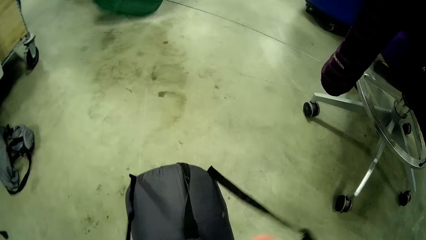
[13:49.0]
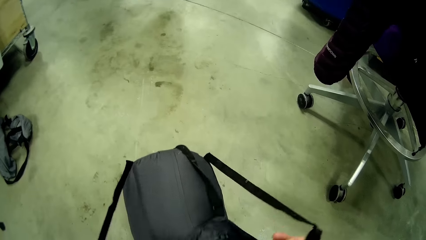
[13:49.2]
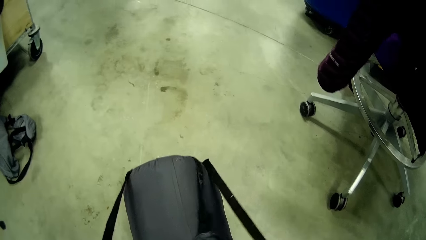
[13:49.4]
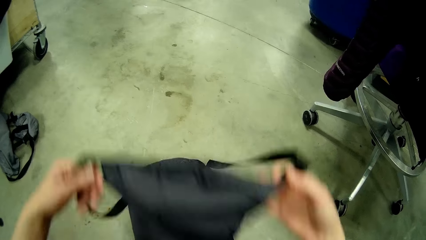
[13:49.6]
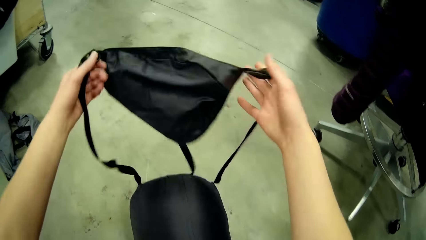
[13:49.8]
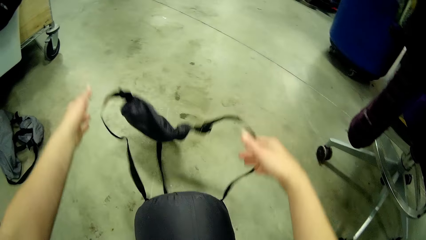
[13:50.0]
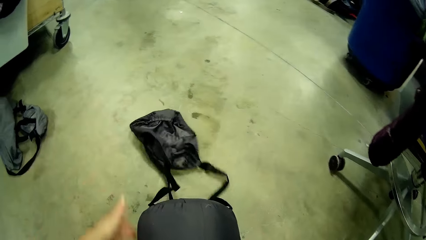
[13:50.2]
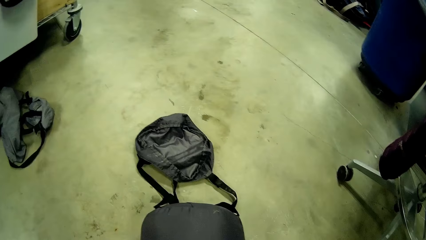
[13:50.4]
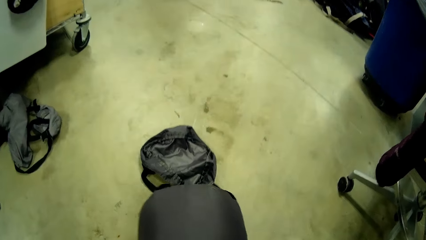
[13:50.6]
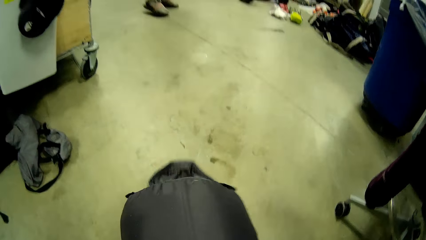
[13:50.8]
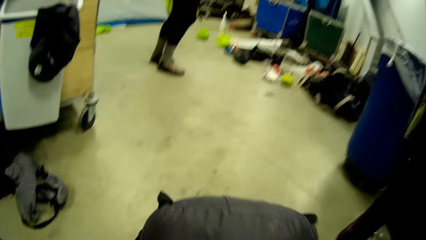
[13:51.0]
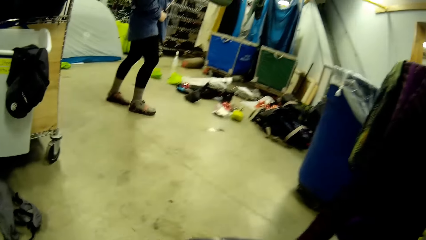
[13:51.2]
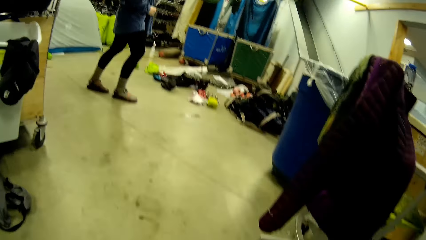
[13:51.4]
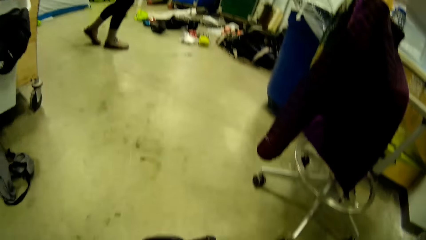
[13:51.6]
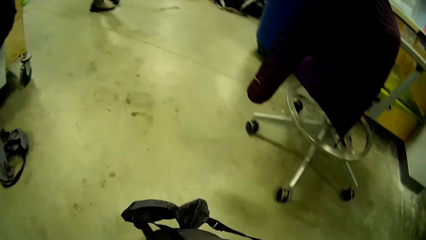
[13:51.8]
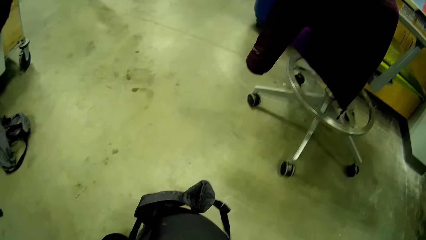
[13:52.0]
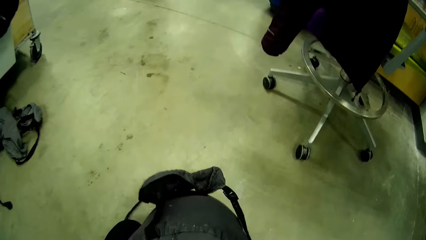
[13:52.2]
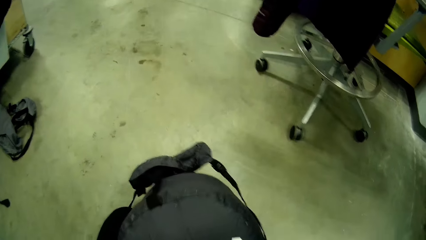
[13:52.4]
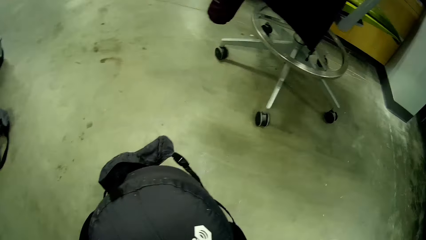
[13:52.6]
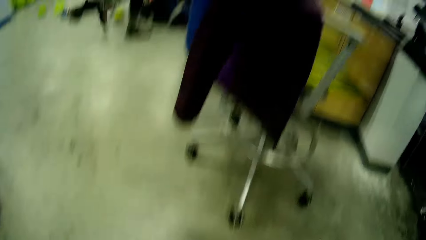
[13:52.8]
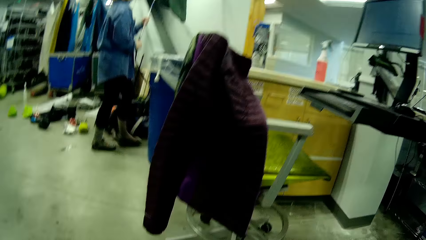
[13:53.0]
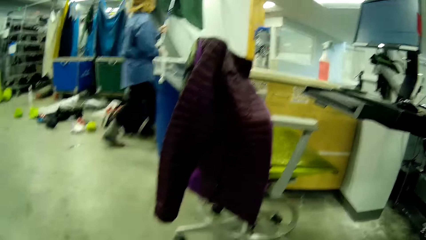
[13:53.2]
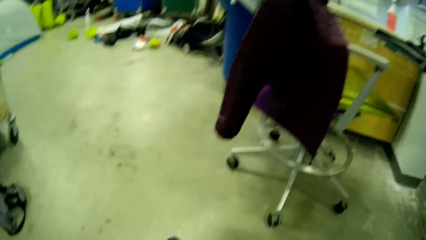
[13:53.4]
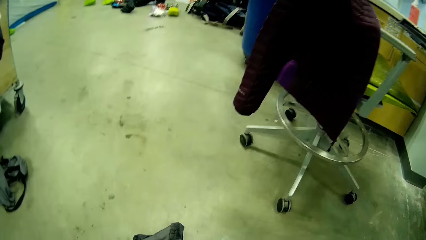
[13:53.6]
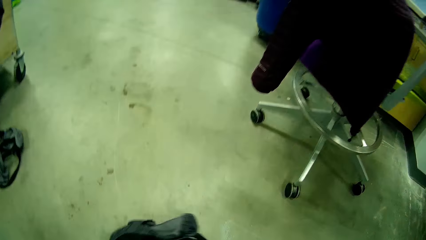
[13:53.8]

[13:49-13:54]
The camera wearer moves the top pocket of the bag. They move the top pocket of the bag again. They throw the attachment of the bag to the floor. They drop the top pocket of the bag. They carry the bag. A woman walks in front of the camera wearer towards a counter. The camera wearer holds the bag.

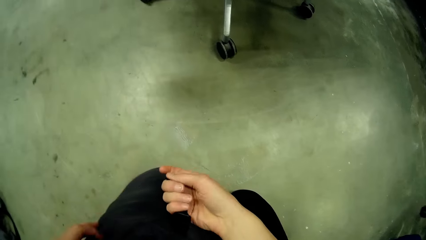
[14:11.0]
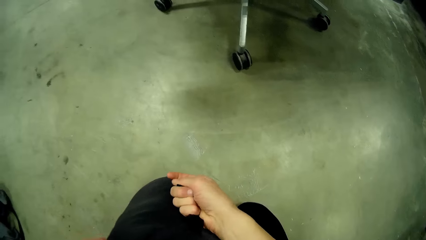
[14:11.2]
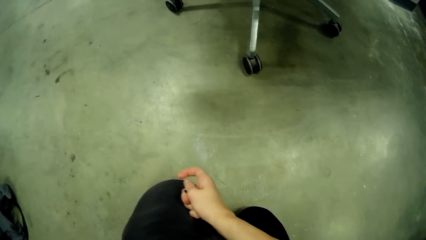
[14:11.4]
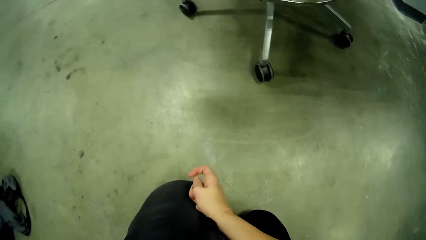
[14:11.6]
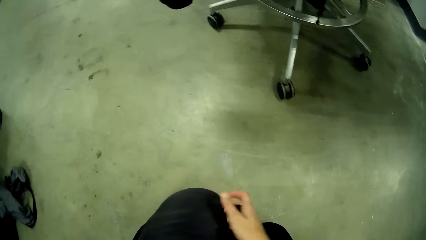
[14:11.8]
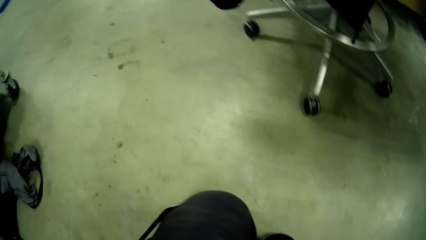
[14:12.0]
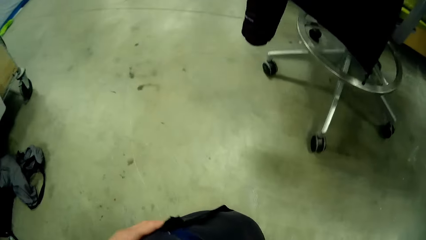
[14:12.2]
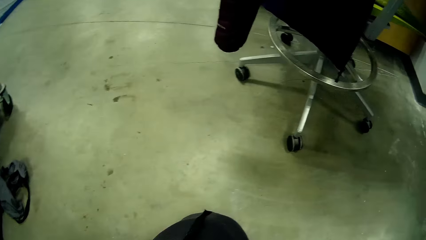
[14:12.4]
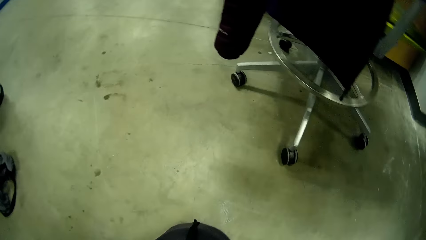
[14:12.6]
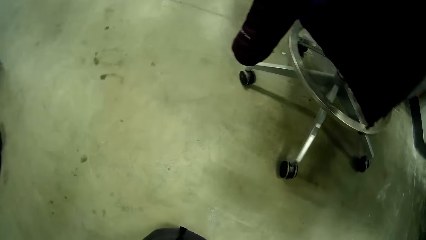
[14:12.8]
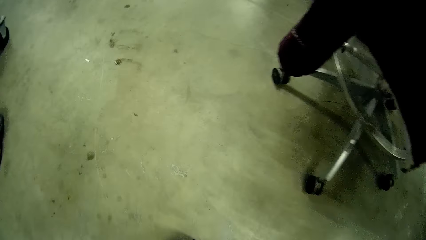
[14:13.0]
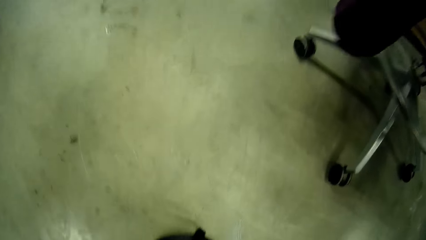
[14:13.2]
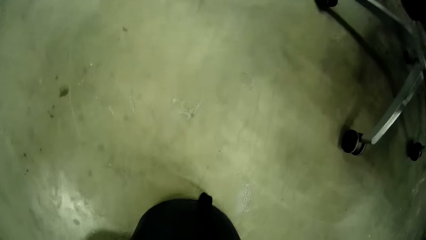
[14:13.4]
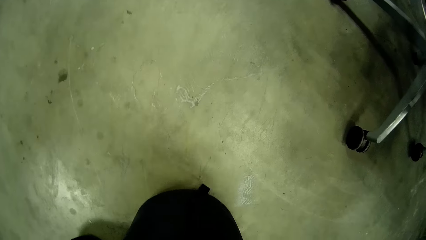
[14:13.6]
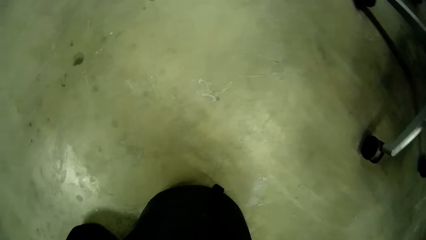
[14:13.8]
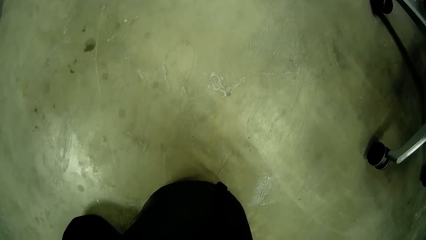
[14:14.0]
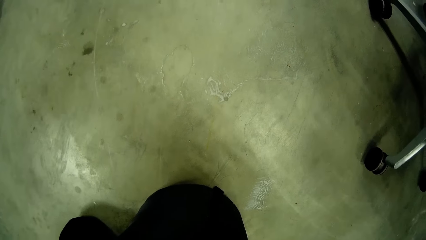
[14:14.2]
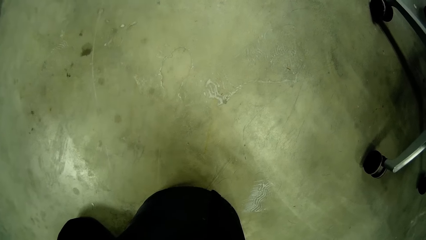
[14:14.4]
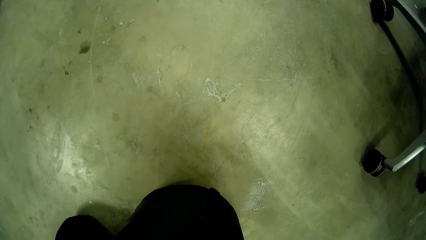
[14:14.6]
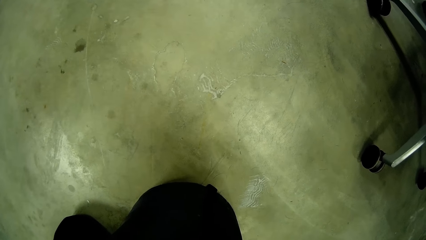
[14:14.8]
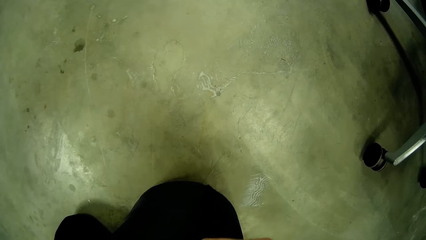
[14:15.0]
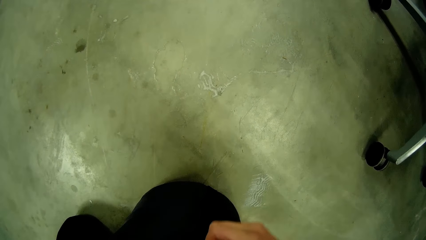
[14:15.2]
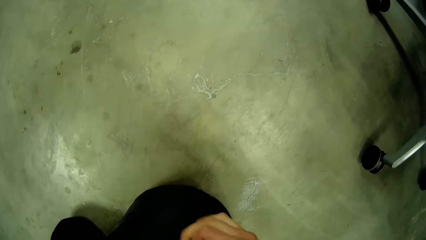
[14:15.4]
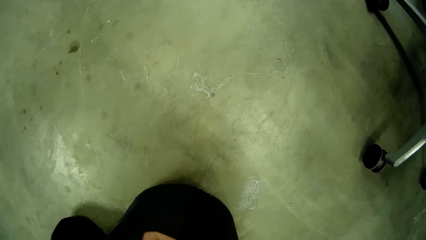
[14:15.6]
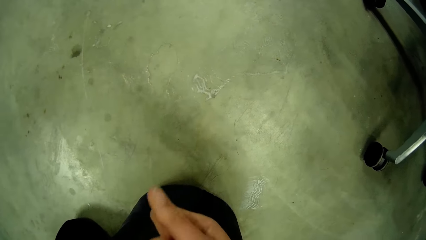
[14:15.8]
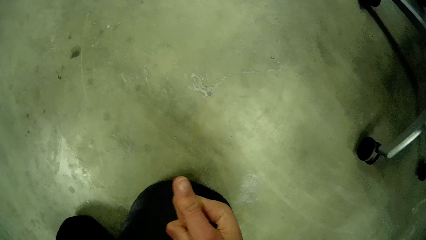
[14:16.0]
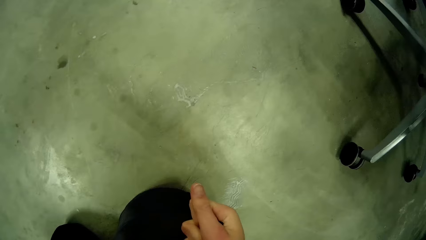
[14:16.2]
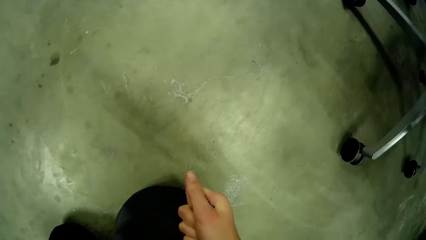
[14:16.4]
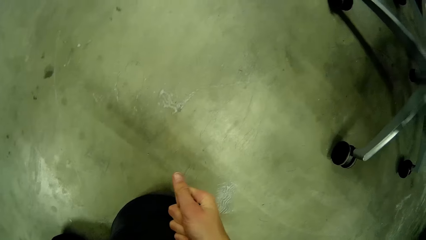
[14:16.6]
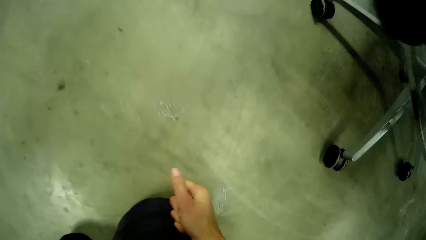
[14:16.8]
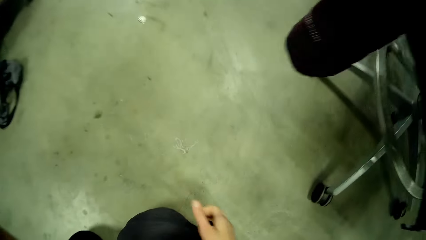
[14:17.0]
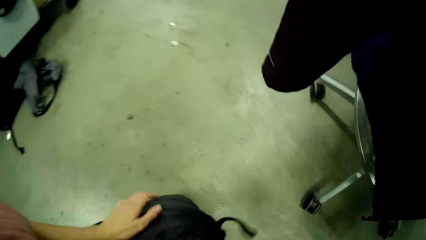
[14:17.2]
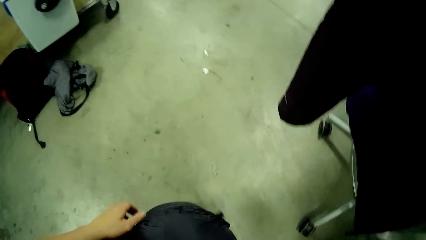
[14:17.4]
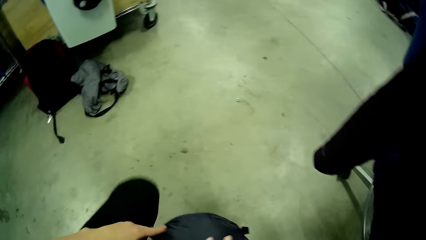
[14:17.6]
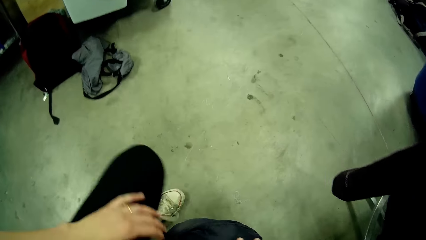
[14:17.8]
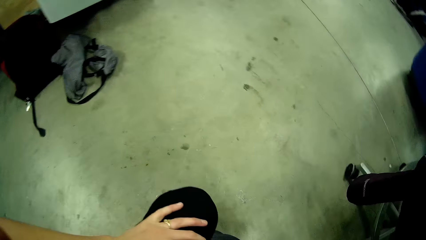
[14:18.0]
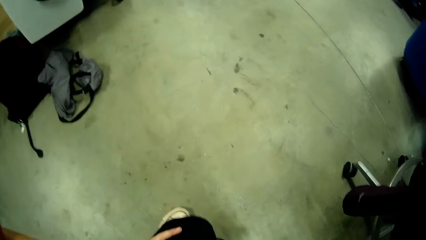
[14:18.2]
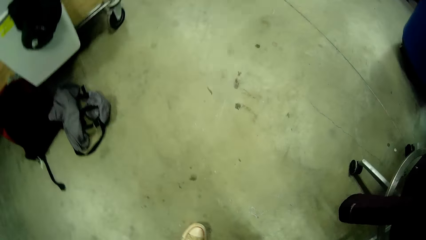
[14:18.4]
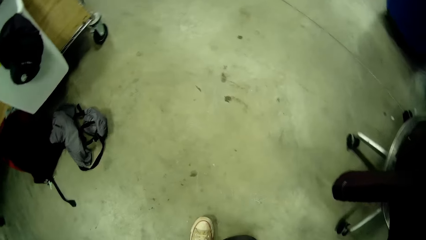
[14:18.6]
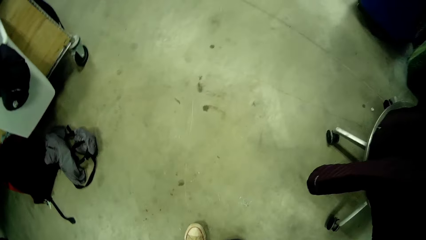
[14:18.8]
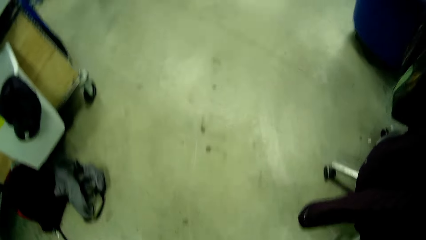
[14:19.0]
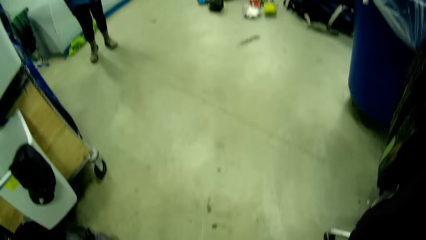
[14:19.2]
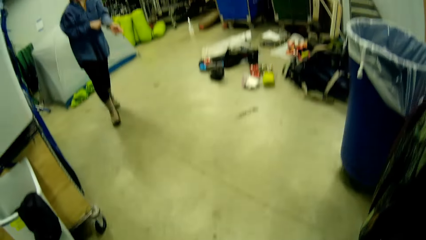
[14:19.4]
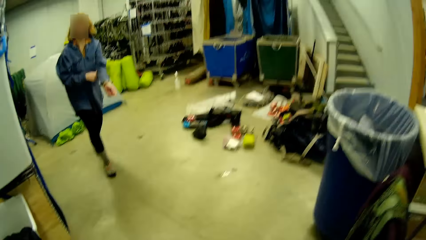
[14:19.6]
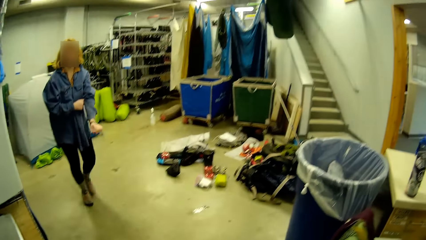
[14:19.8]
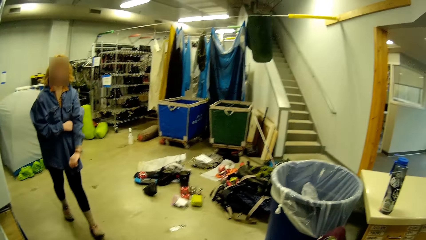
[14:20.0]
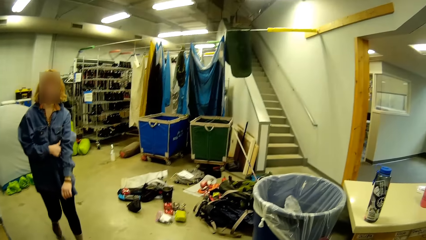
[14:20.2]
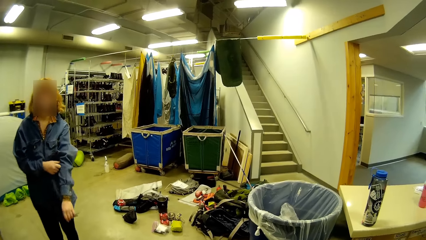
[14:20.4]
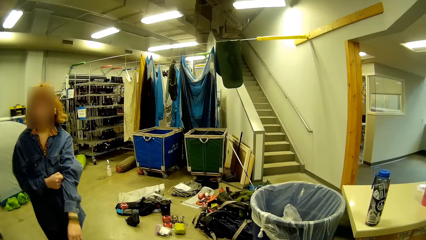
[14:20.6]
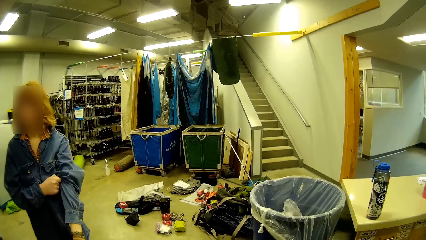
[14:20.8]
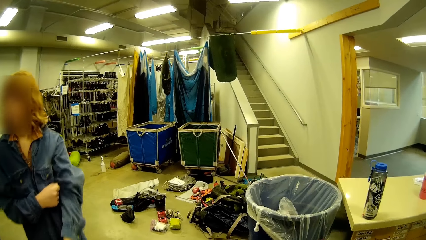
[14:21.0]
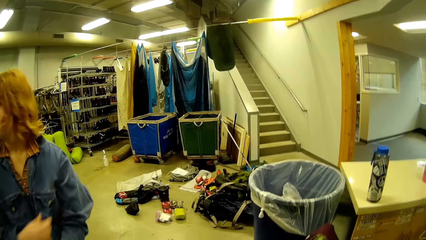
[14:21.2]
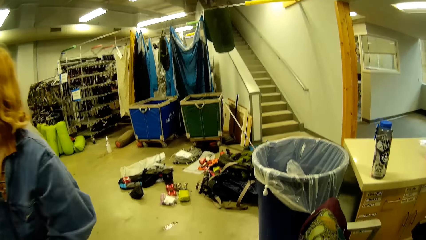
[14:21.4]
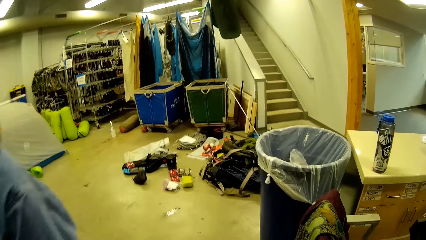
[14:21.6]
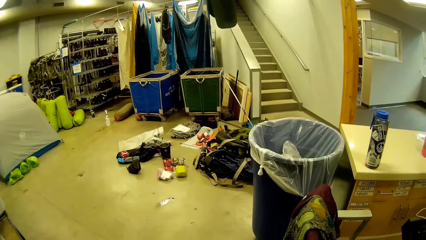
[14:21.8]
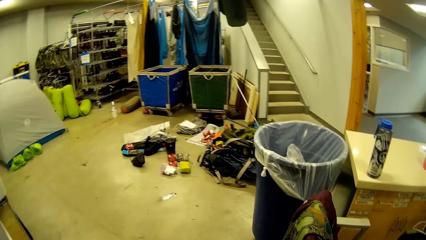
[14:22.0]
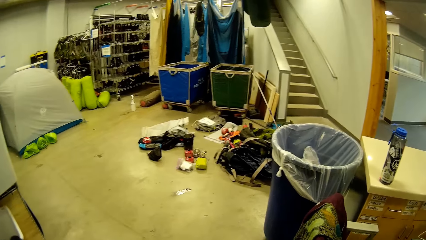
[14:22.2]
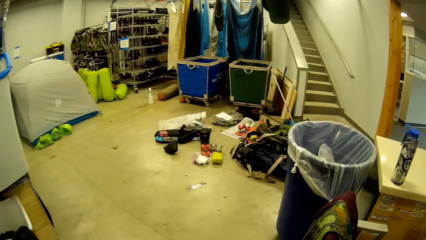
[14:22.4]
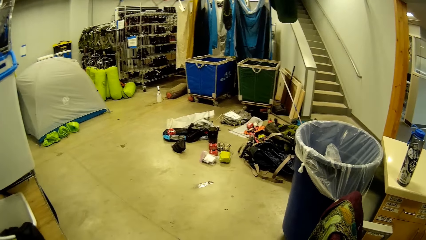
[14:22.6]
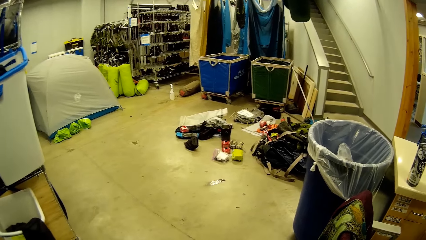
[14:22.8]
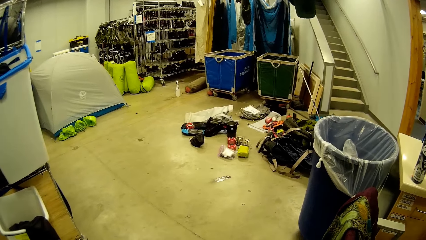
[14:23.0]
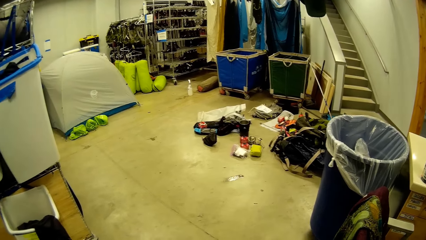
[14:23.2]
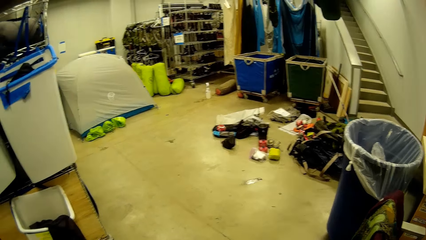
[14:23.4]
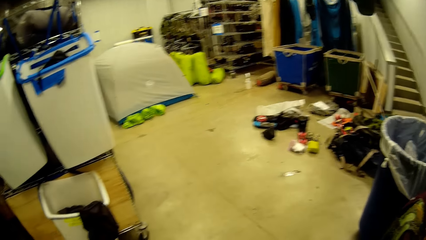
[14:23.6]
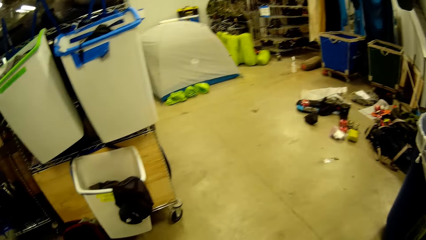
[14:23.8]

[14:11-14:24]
The camera wearer moves the other hand. She pulls the bag strap. She turns the bag to her side. She ties the bag. She clips the attachment of the bag on the bag with her right hand. She removes her hand from the bag. She rises to her feet with the bag in her hand. She walks to the other side. A woman walks around in the direction of the camera wearer. The woman pulls her shirt.
